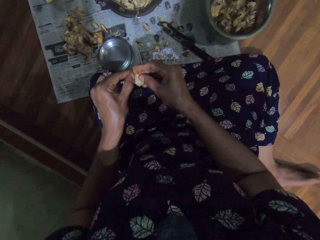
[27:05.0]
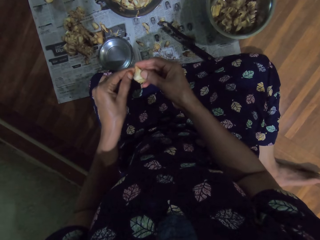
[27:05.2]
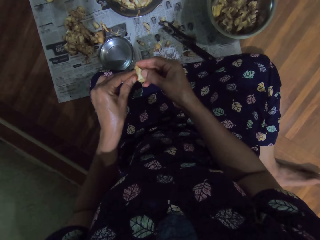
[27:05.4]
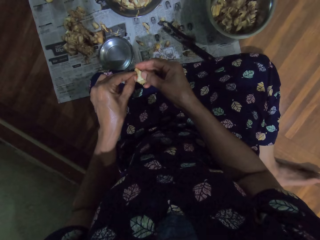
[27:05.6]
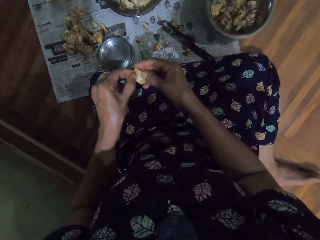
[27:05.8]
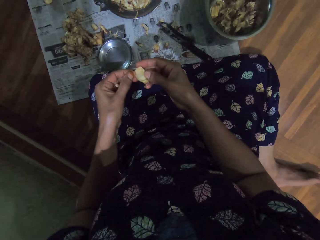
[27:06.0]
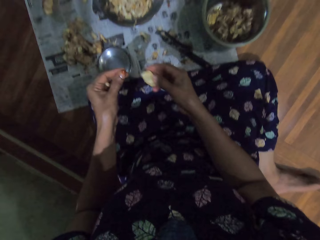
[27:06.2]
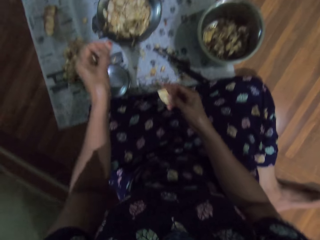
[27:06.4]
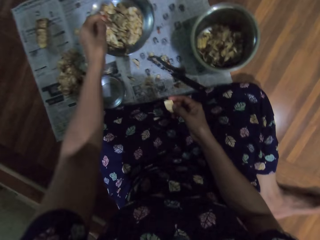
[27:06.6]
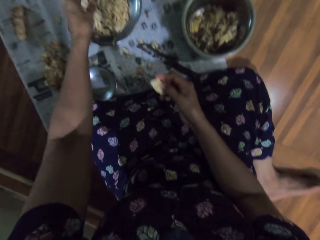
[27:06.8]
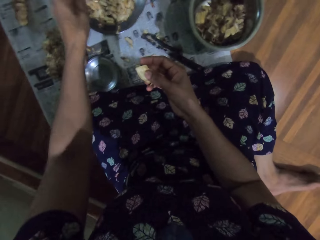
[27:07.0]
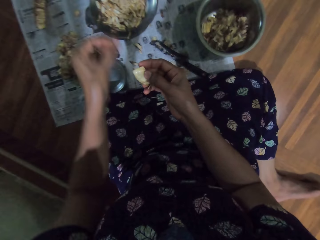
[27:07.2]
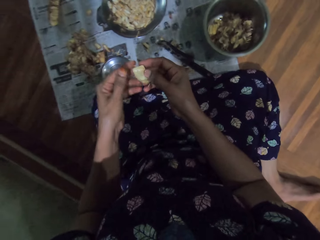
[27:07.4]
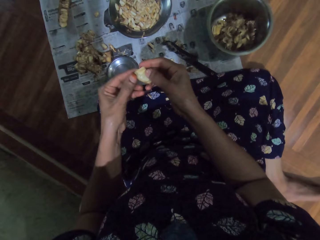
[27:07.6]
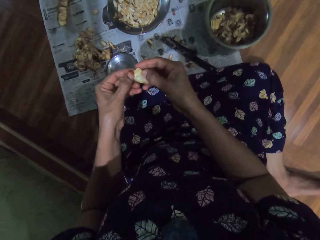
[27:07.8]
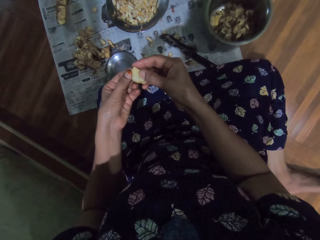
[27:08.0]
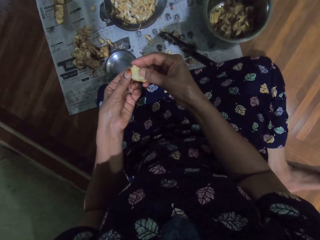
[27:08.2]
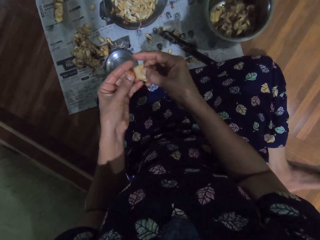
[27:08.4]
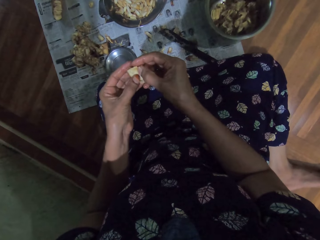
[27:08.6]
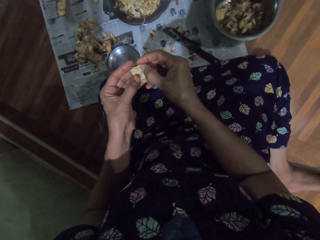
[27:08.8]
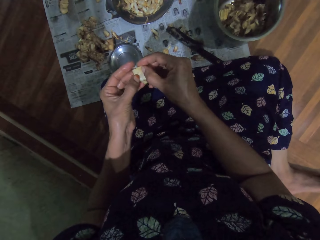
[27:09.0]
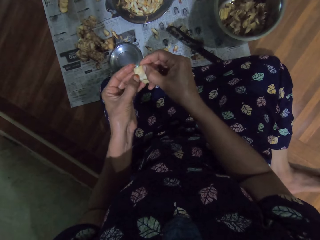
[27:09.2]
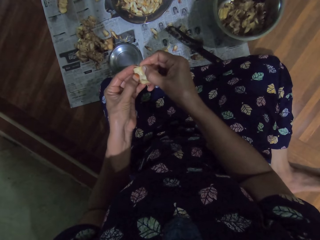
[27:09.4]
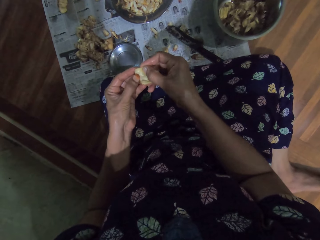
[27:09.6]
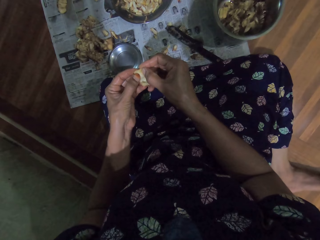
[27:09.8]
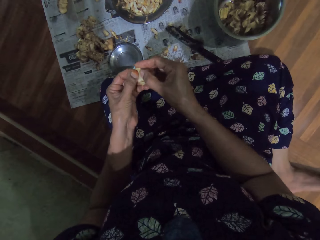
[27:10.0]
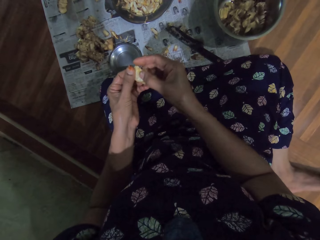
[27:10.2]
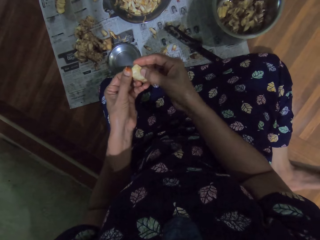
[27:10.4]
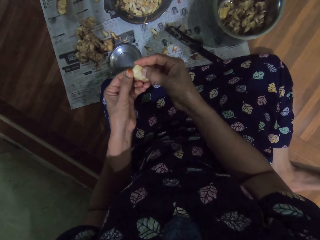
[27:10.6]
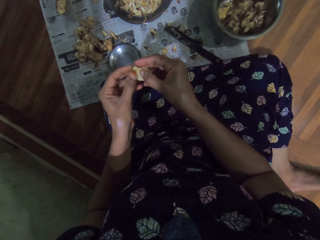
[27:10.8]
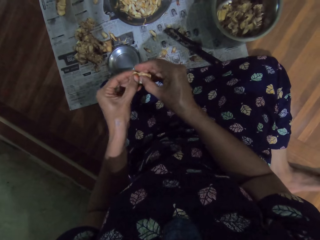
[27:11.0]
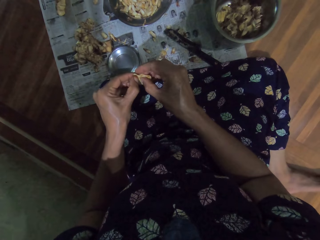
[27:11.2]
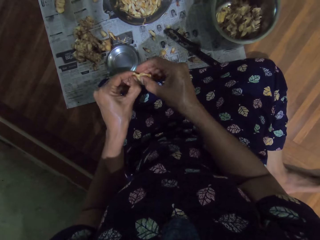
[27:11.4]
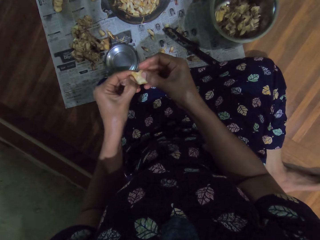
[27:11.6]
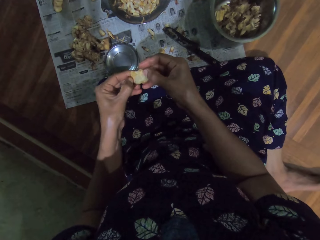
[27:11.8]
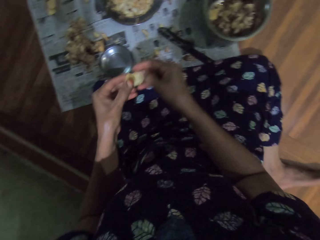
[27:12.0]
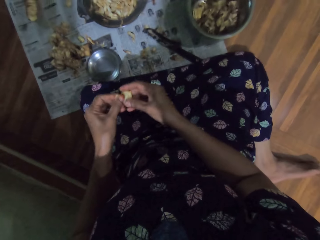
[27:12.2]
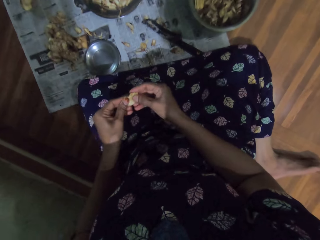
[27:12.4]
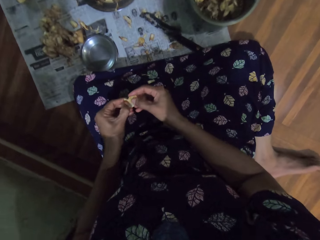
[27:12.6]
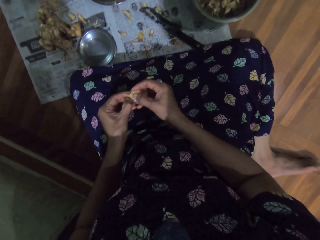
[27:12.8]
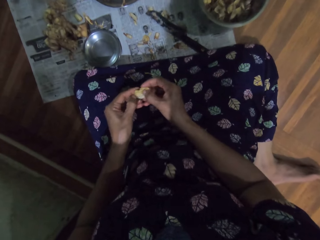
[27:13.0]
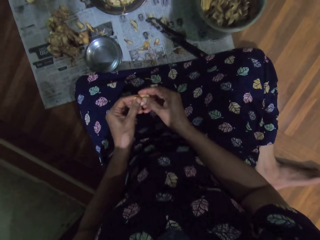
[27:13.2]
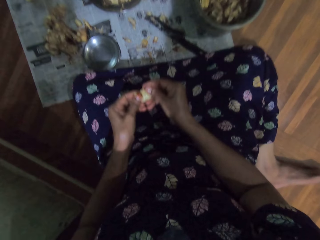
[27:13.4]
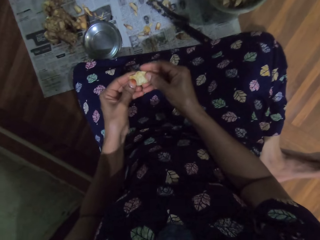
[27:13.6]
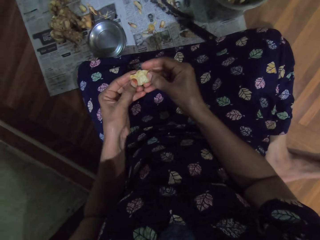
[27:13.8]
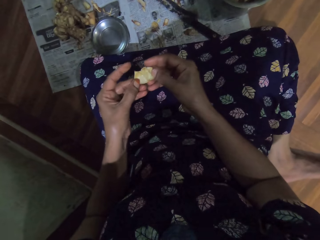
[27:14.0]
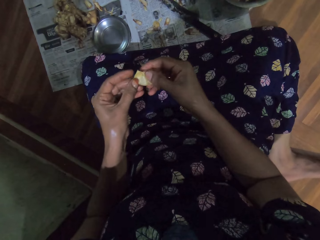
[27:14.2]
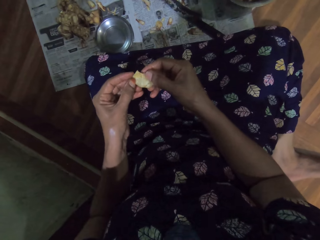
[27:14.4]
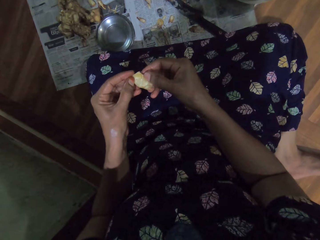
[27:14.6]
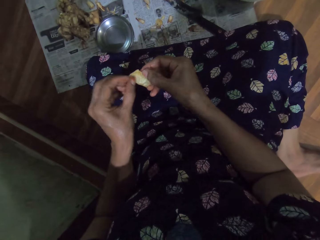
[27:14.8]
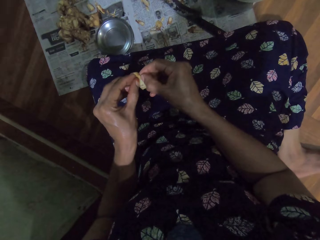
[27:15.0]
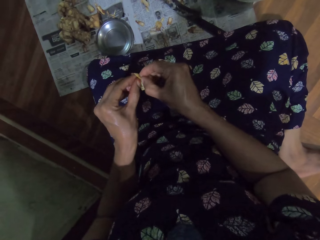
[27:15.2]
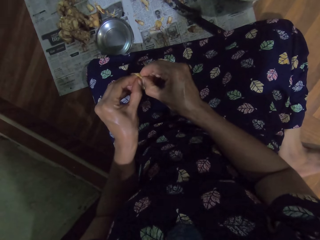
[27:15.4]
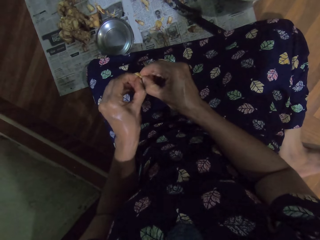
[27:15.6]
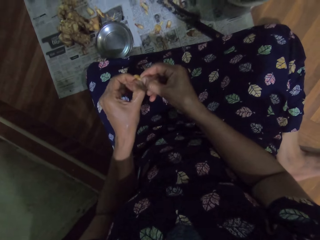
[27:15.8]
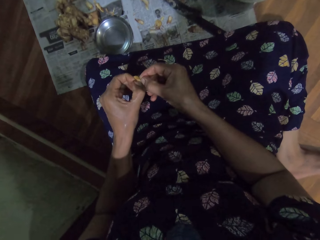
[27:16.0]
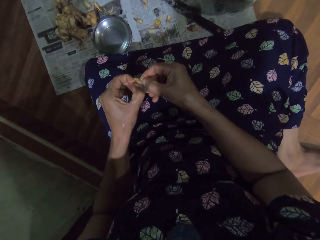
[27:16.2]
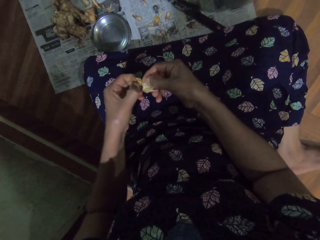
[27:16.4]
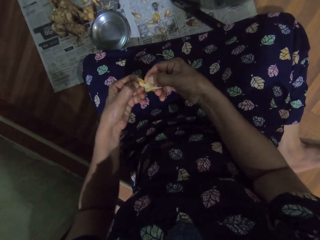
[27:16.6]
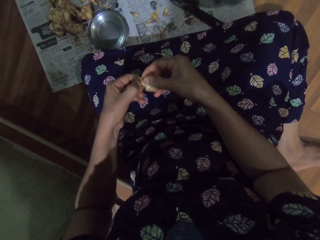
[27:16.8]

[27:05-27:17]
The camera wearer drops the seed into the plate with her right hand. She peels the fruit with her hands.

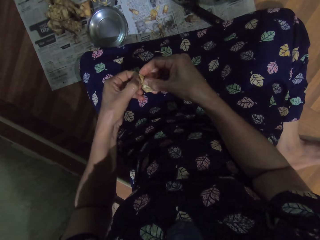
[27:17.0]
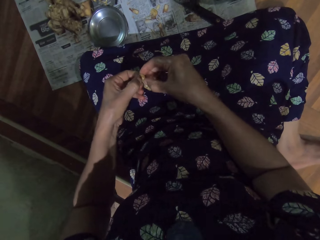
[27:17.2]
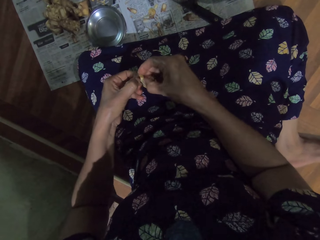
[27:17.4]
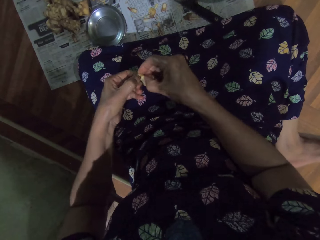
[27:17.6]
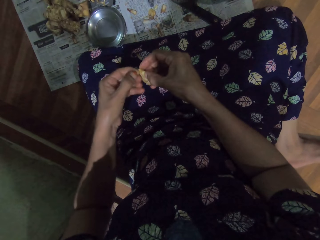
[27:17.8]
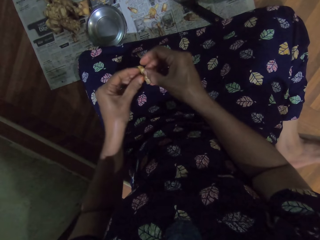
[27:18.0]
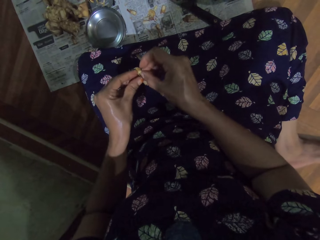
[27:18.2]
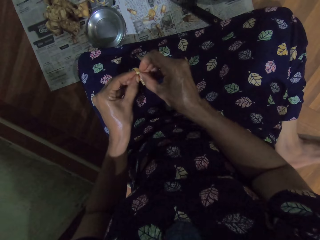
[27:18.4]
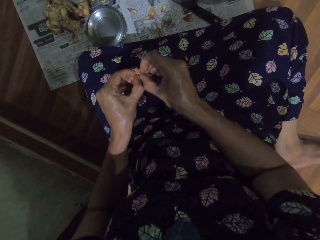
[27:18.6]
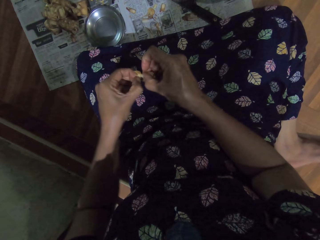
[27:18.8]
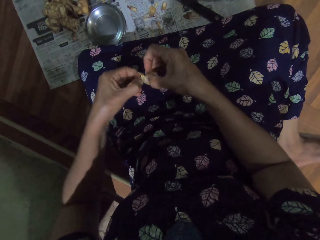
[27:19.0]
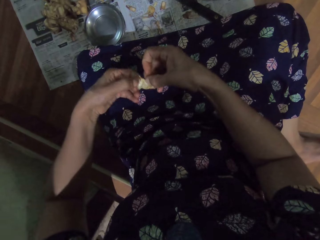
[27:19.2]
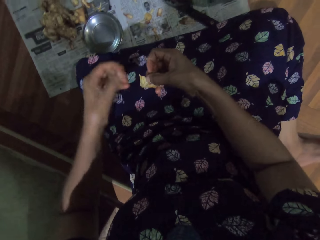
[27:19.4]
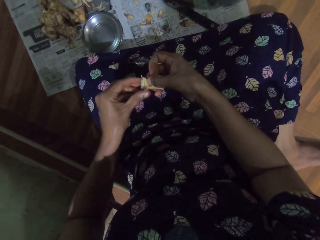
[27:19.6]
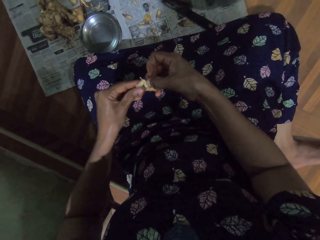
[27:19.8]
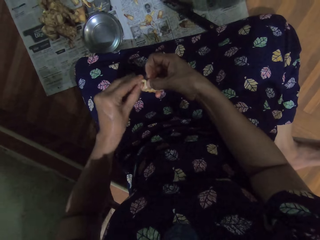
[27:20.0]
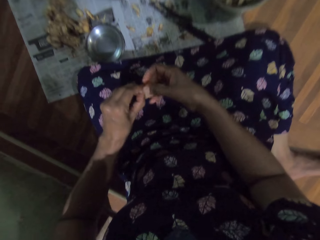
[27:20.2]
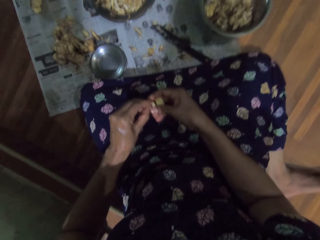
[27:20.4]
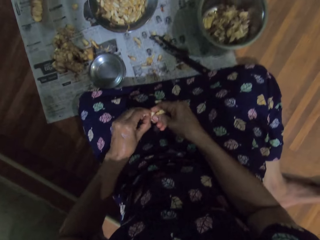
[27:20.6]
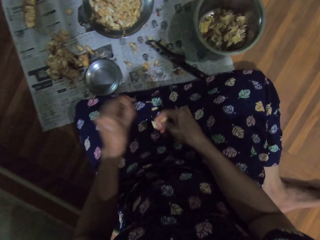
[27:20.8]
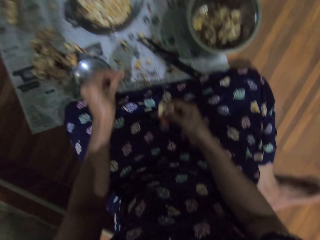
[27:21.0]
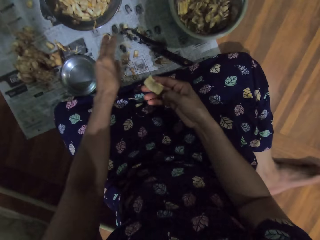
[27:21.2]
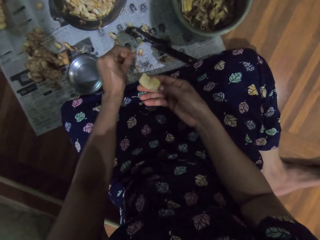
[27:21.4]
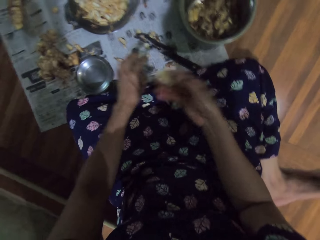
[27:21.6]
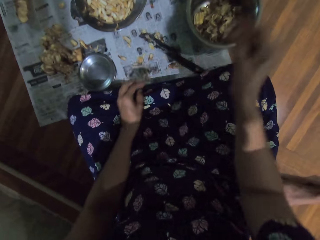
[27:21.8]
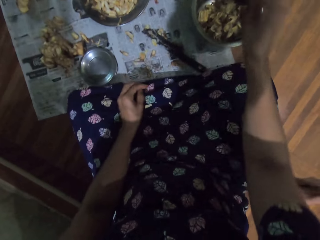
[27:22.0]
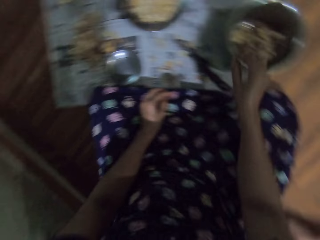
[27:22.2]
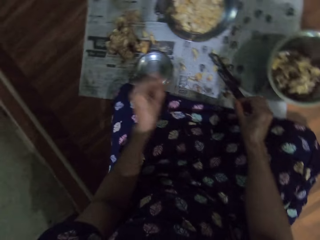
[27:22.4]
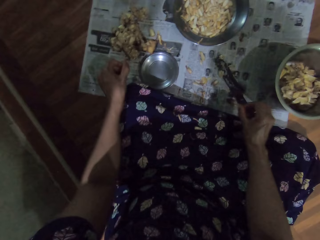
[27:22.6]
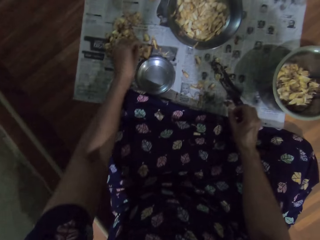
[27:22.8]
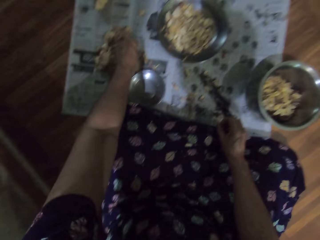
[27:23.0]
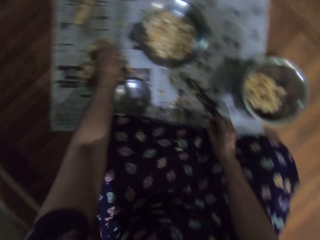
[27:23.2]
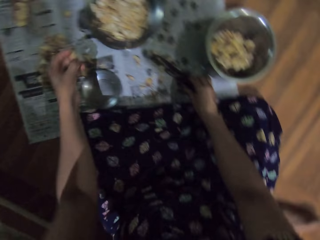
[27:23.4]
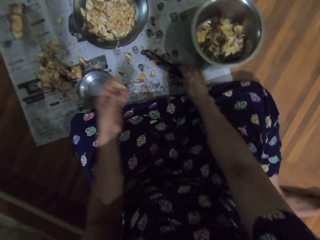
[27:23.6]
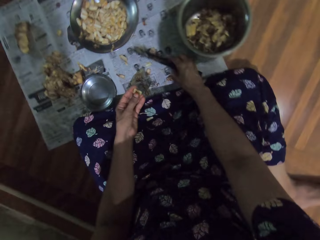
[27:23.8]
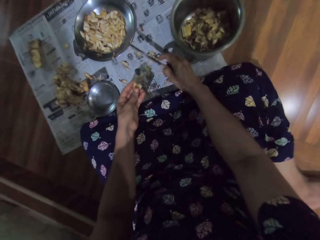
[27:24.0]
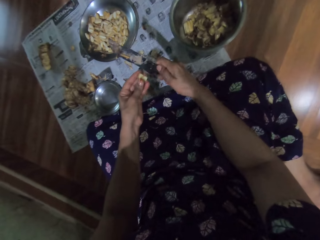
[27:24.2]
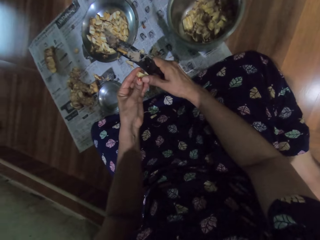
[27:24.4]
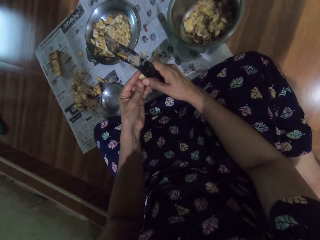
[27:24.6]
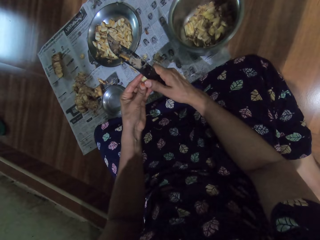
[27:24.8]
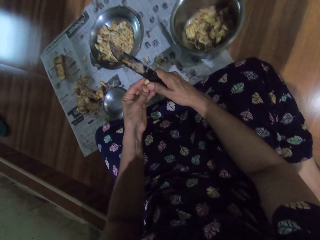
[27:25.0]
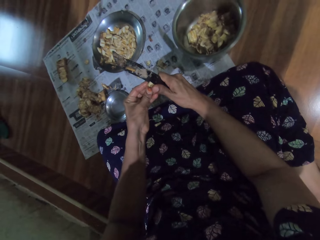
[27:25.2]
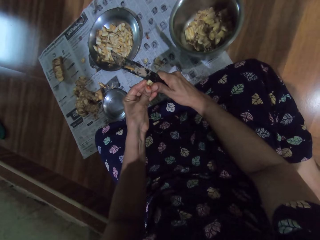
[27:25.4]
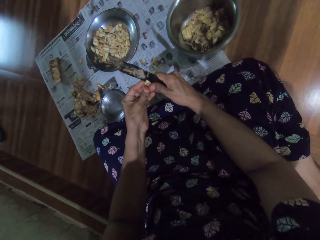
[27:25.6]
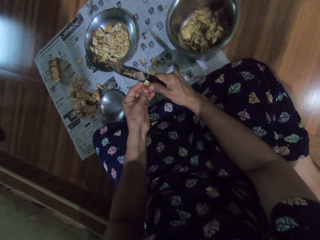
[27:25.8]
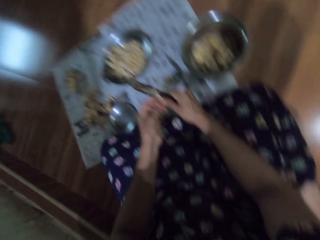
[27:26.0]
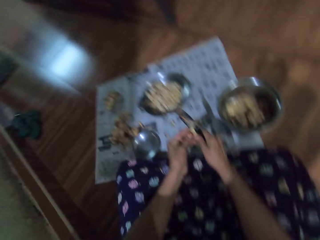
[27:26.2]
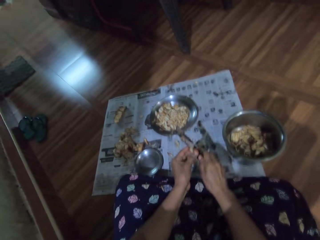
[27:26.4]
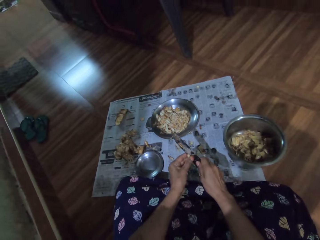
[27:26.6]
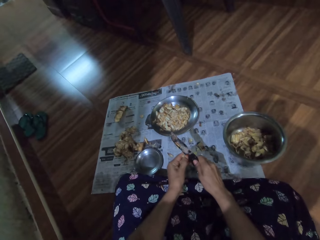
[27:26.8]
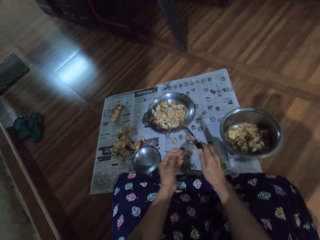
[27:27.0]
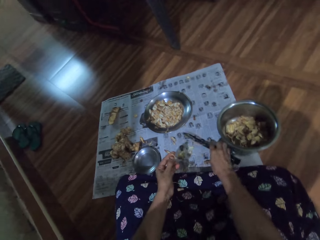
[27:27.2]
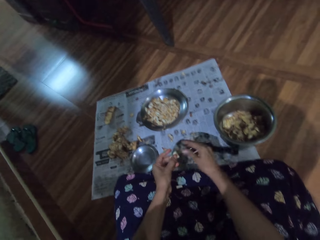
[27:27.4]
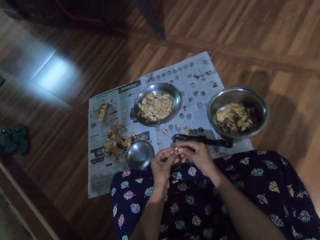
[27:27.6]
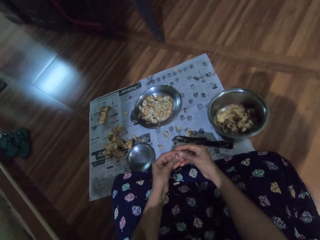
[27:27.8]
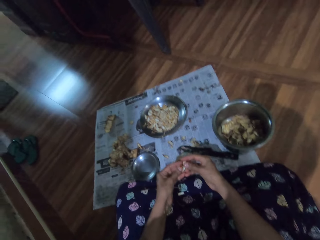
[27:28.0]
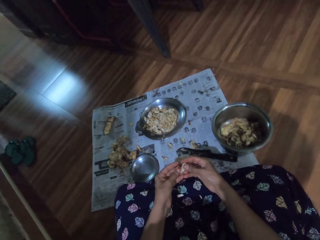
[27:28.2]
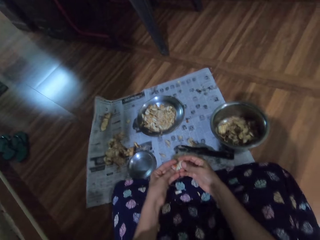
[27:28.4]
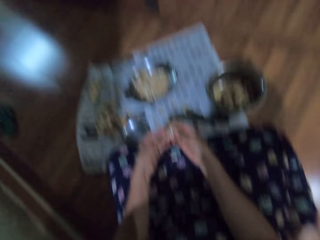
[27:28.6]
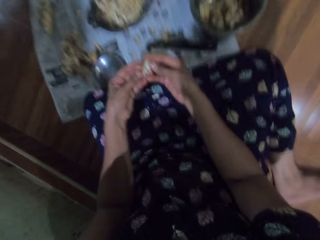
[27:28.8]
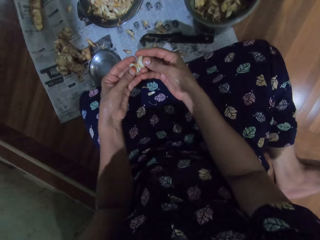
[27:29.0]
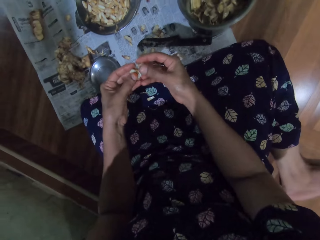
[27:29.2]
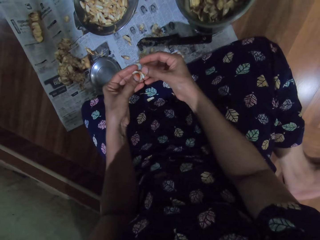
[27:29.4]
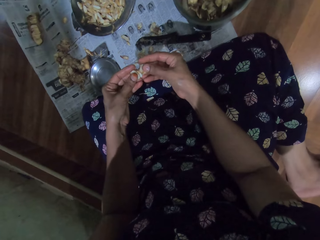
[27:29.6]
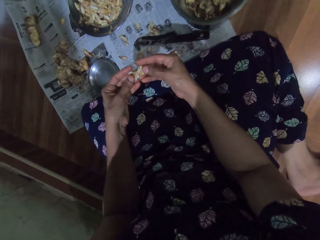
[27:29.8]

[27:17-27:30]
The camera wearer drops the garlic skin in her left hand on the paper. She drops the garlic in her right hand in a bowl on the paper. She picks garlic from the paper with her left hand. She picks a knife from the paper with her right hand. She slices the garlic in her left hand with the knife in her right hand. She drops the knife in her right hand on the paper. She peels skin off the garlic with her hands.
